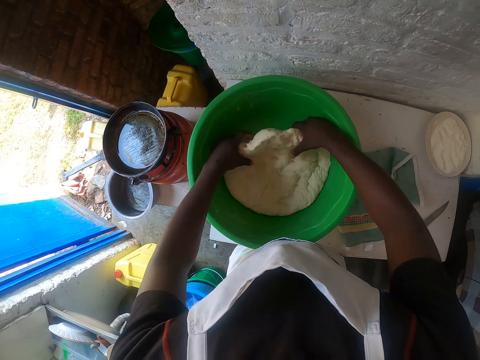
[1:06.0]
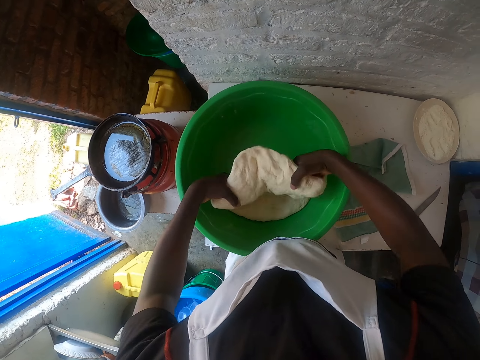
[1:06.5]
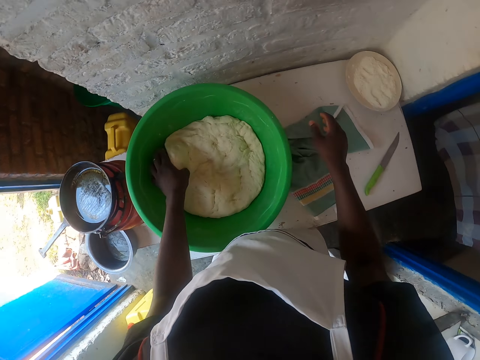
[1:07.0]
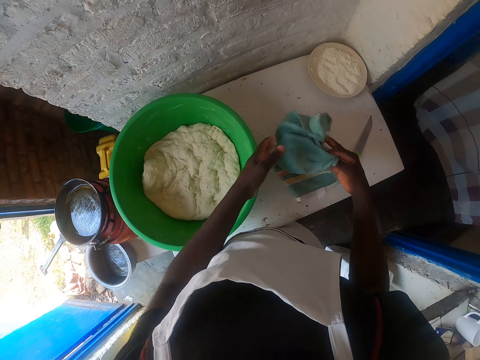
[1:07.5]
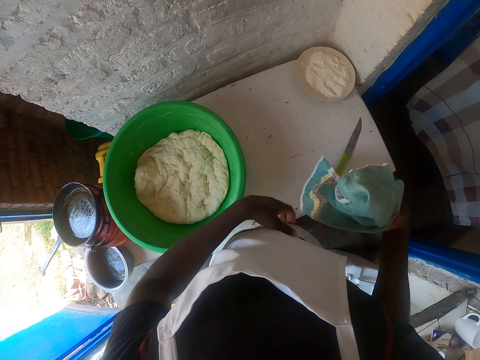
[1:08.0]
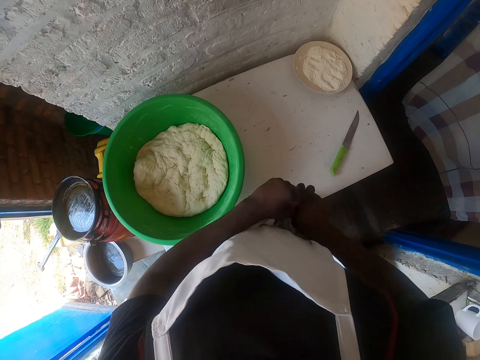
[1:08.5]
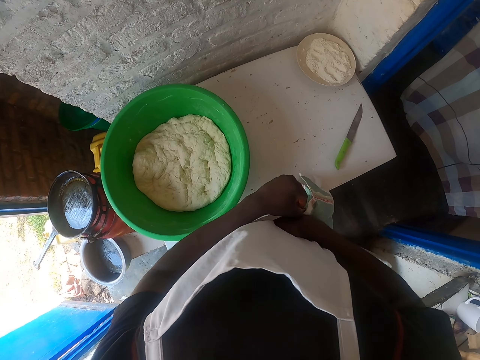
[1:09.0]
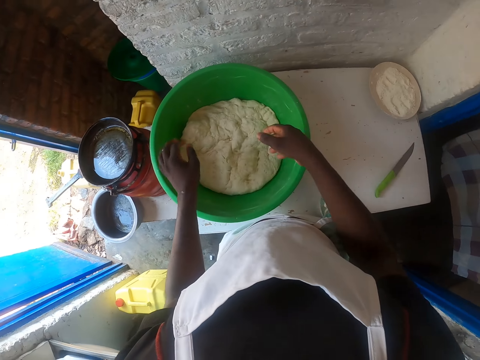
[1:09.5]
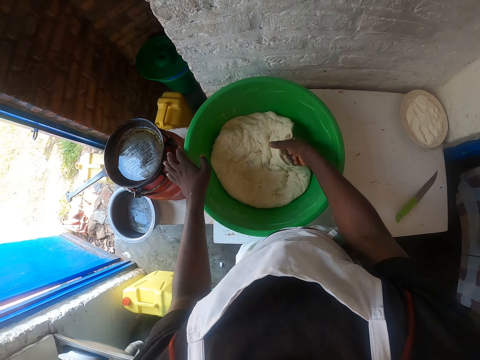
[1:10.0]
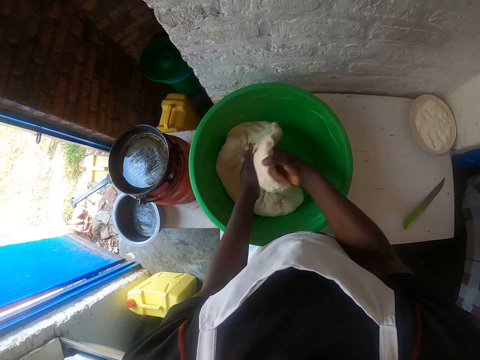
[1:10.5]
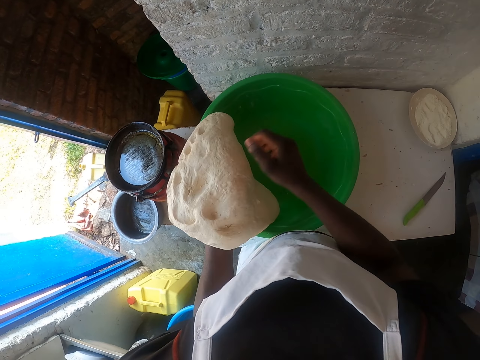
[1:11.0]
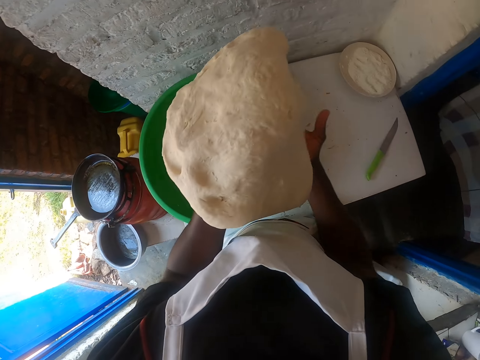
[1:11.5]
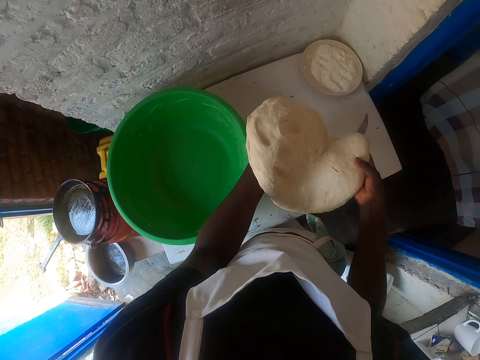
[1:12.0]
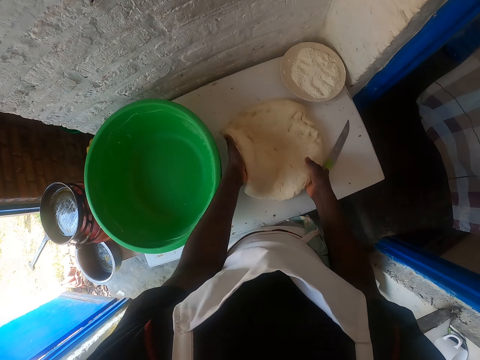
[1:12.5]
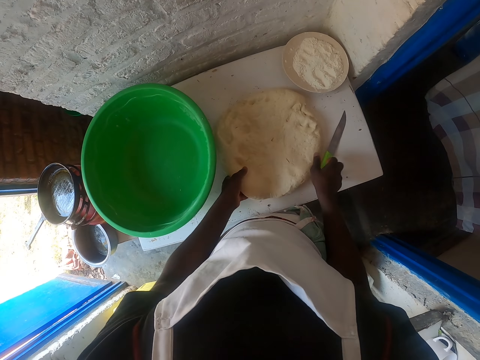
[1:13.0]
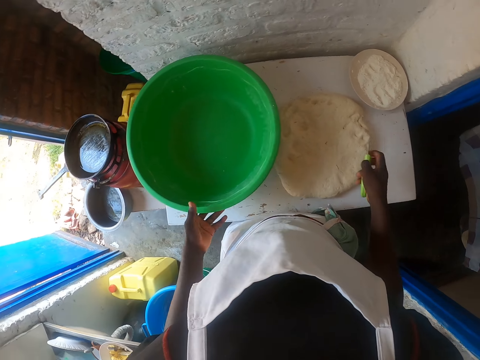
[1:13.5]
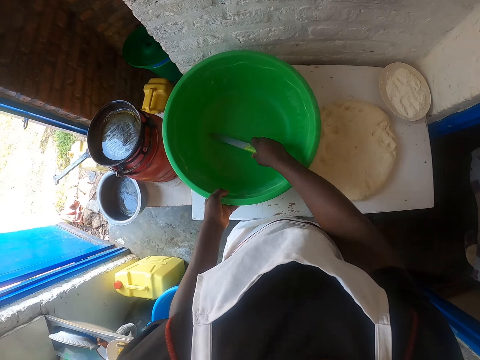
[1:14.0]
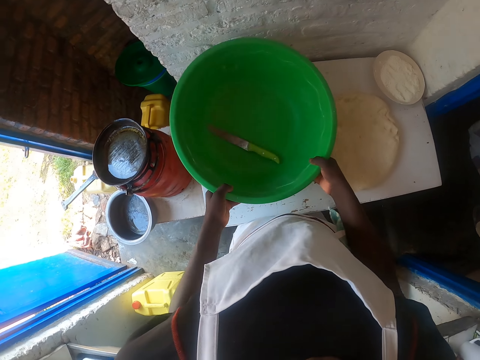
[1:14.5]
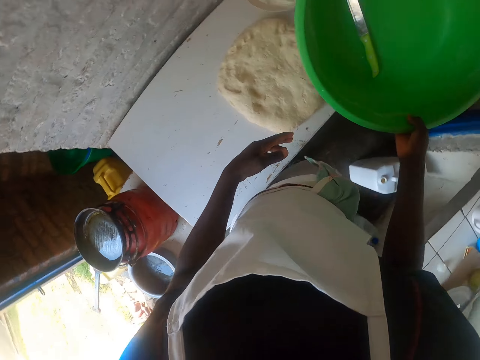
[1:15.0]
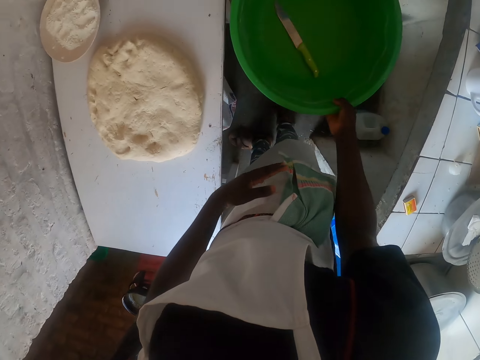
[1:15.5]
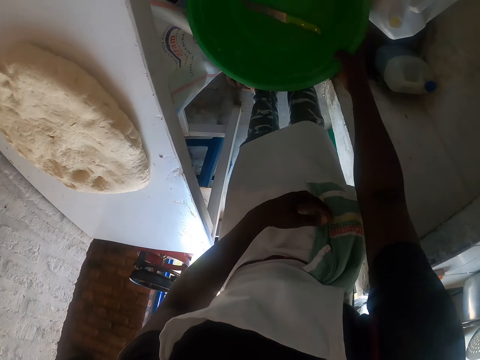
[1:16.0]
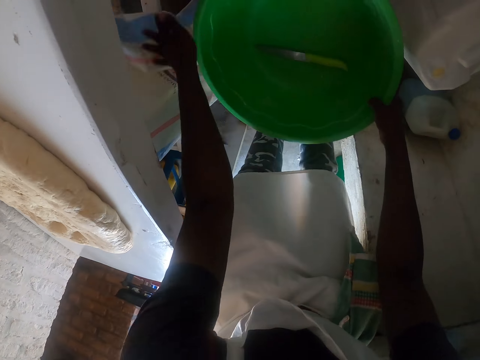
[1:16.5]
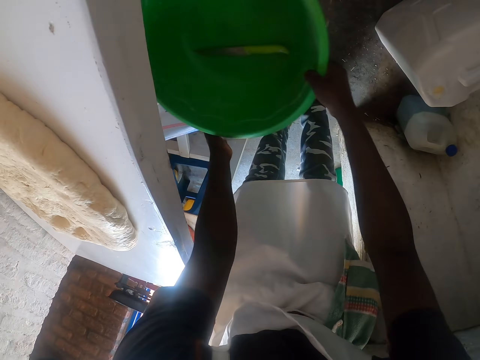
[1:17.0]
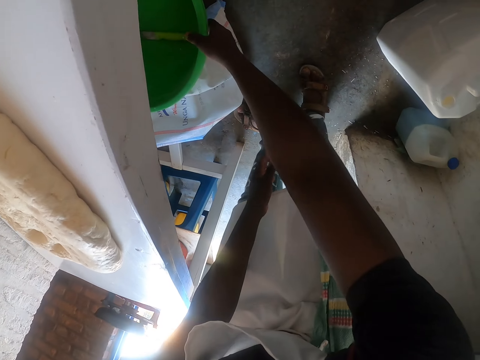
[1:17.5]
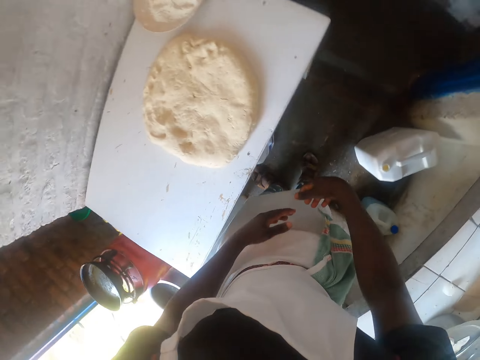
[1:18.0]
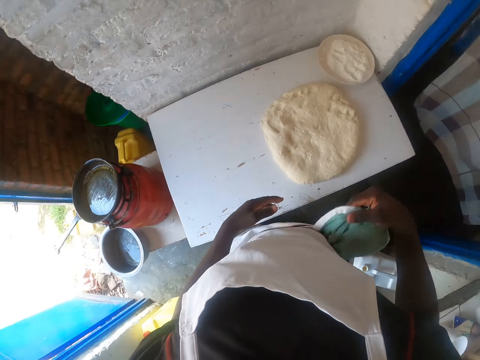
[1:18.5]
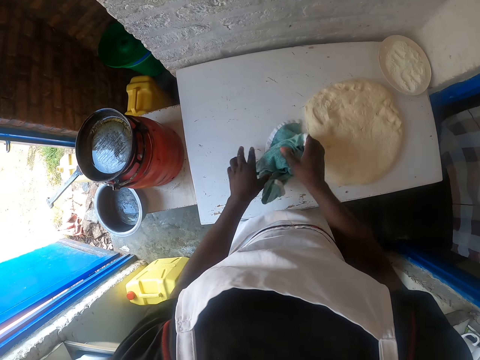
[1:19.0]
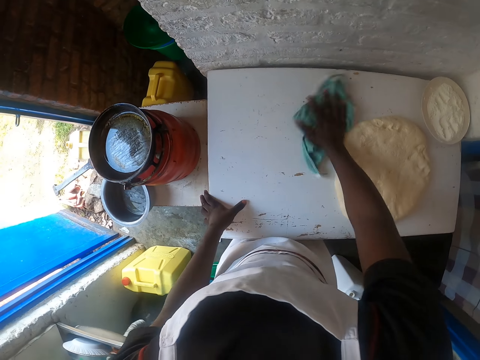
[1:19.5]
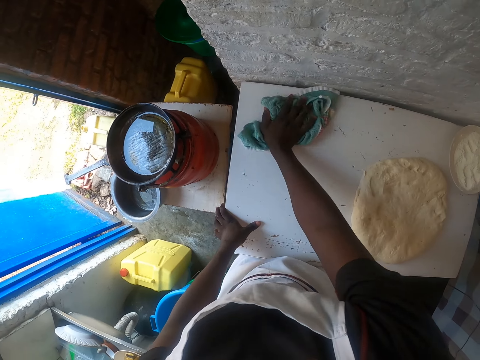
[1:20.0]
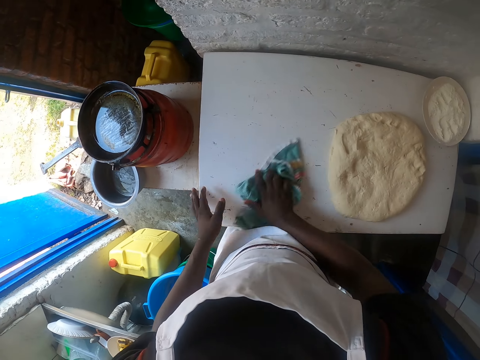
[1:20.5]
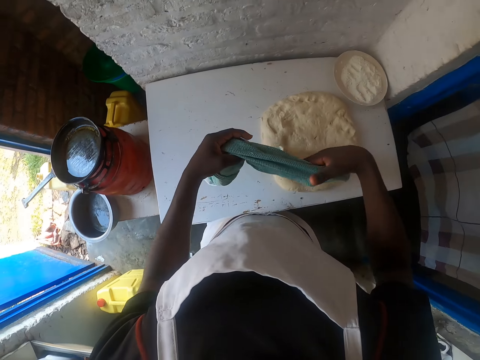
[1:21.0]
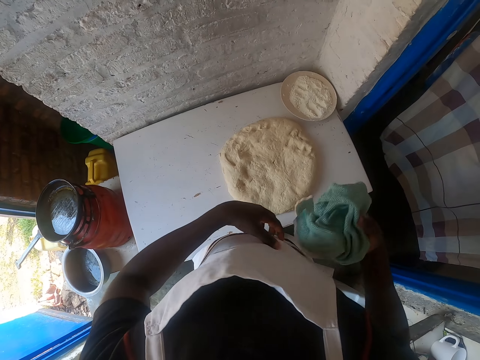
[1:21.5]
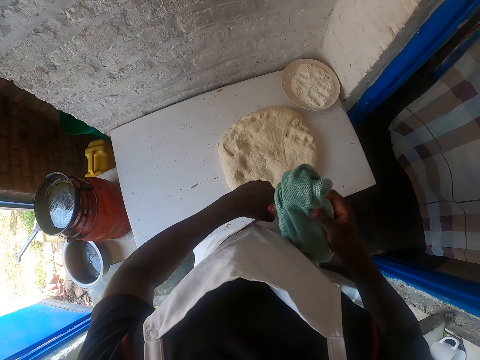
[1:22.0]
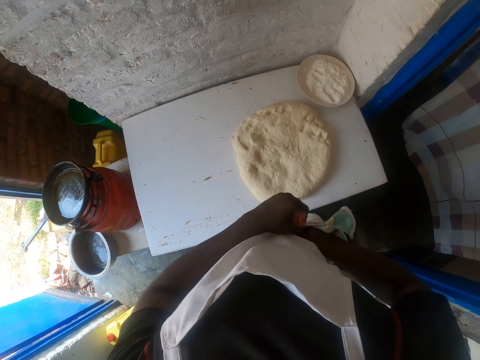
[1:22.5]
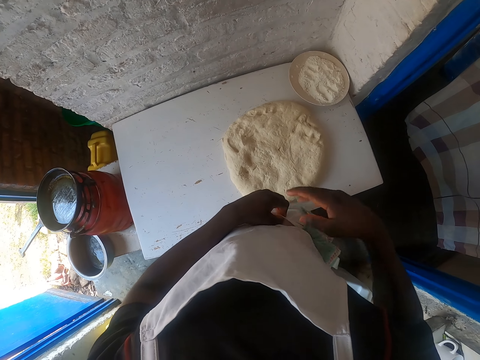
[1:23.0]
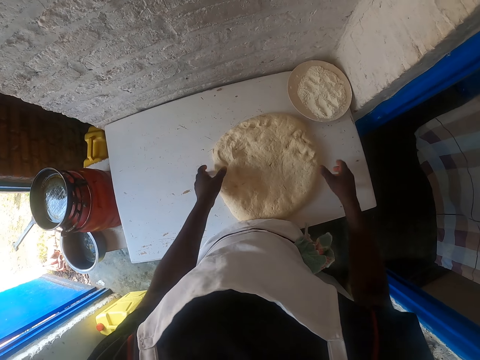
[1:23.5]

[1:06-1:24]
The camera wearer picks up a towel from the table. They put the piece of cloth in the pocket of the apron. They remove the dough in the basin. They put the dough on the table. They pick up the knife from the table. They put the knife inside the basin. They pick up the basin from the table. They put the basin on the floor under the table. They remove the towel from the pocket. They wipe the table with the piece of cloth. They put the piece of cloth inside the pocket of the apron.

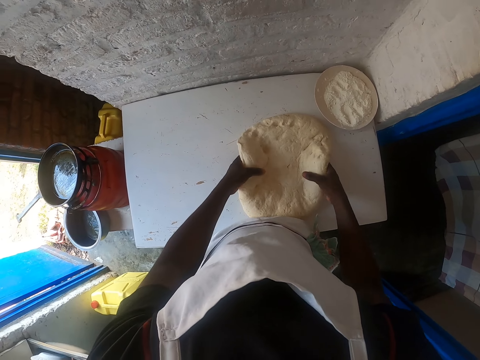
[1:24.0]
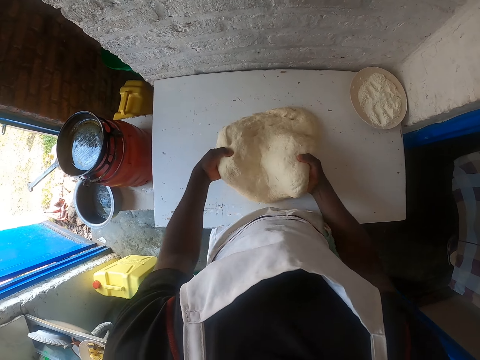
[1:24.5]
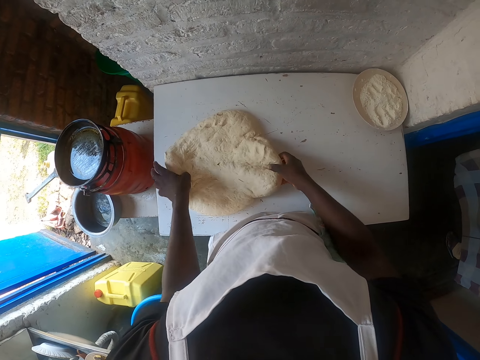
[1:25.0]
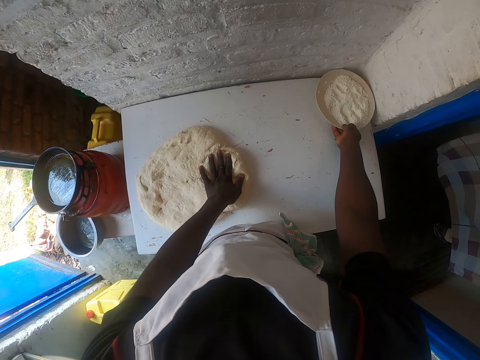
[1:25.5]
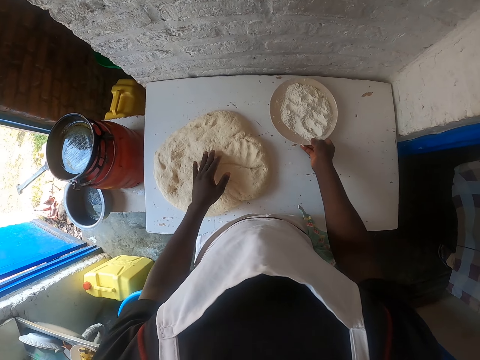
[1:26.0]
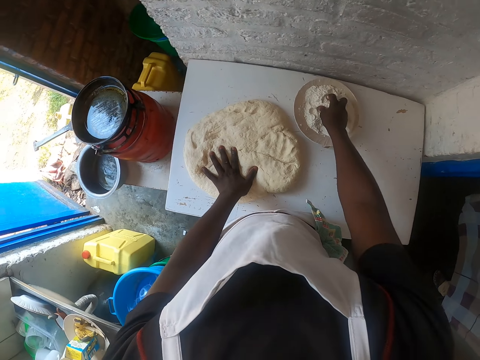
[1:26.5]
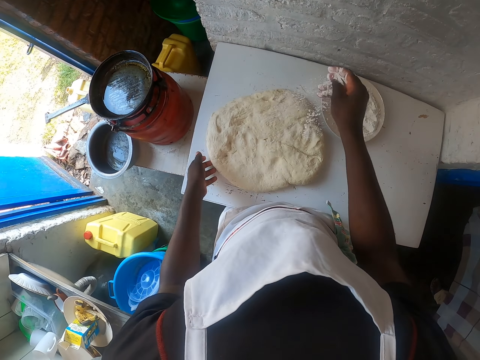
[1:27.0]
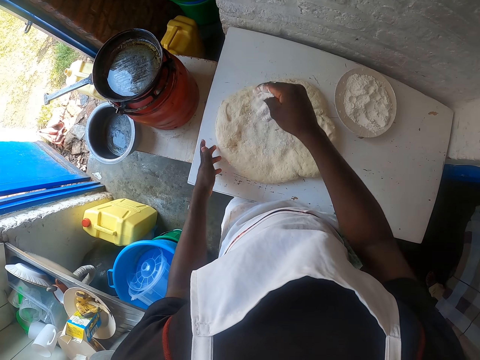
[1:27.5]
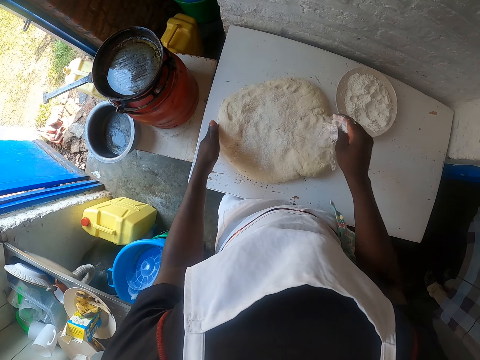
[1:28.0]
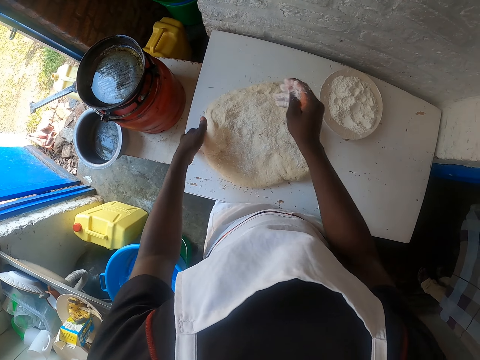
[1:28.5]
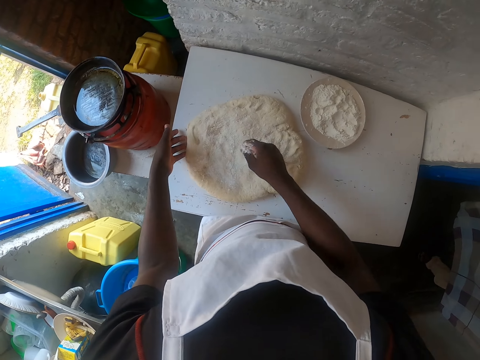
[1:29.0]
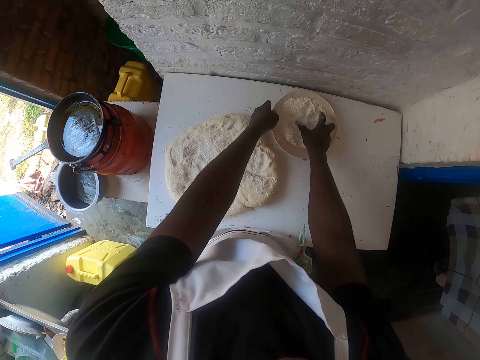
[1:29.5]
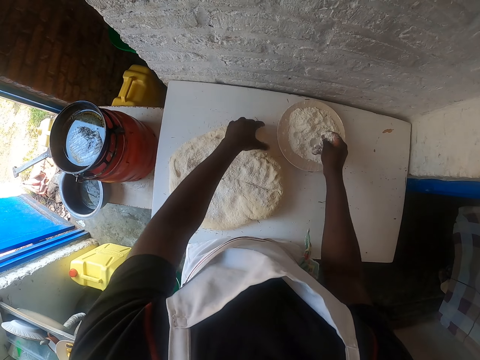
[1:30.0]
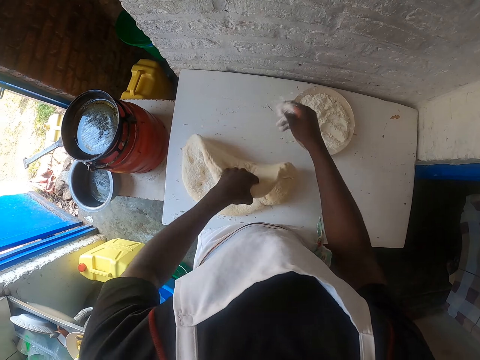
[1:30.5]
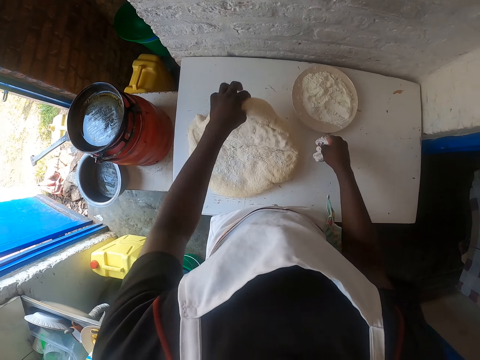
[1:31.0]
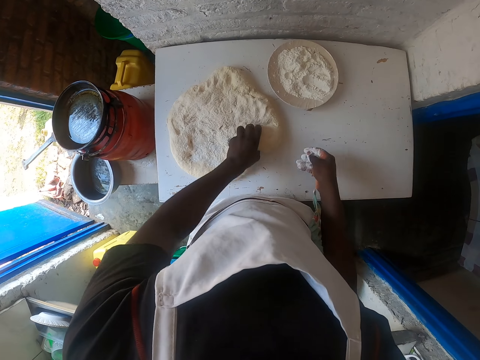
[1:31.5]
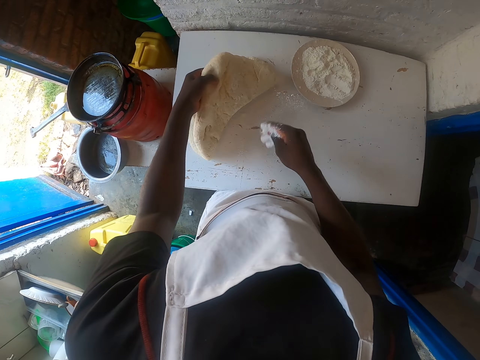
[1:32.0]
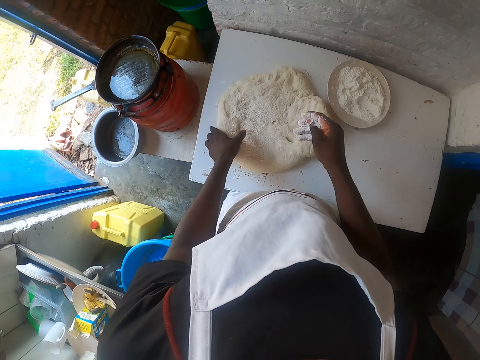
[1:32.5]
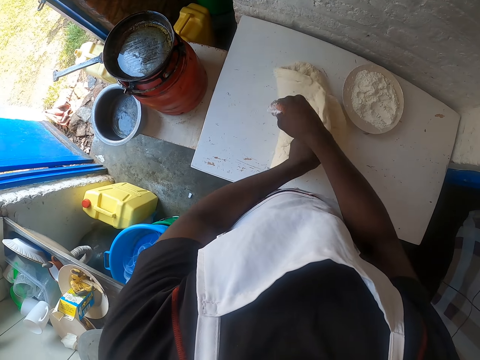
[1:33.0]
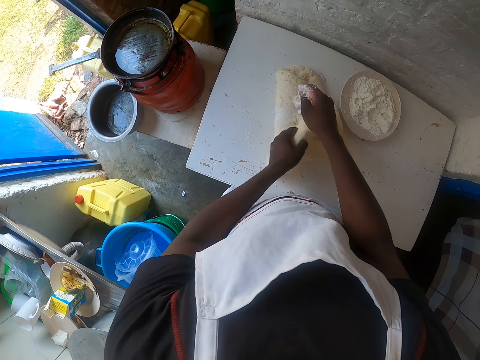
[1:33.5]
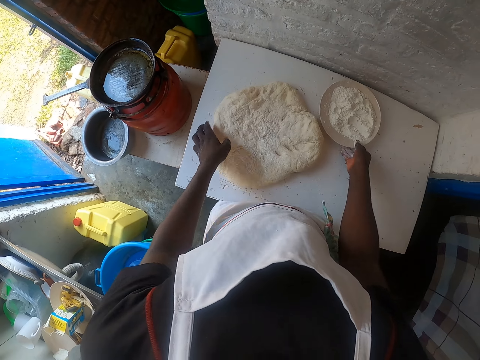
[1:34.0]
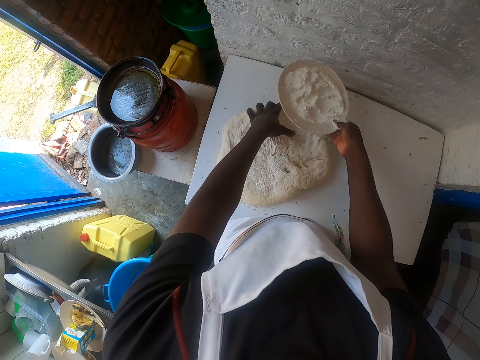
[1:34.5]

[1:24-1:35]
The camera wearer moves the dough on the table. They hold a plate. They move the flour plate on the table. They scoop flour from the plate. They sprinkle flour on the dough. They scoop flour from the plate with the right hand. They sprinkle flour on the dough on the table.
